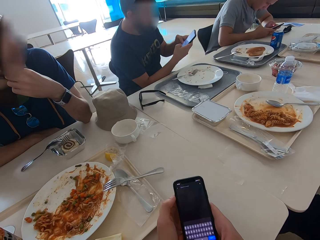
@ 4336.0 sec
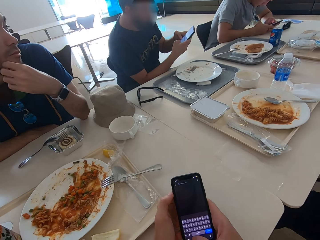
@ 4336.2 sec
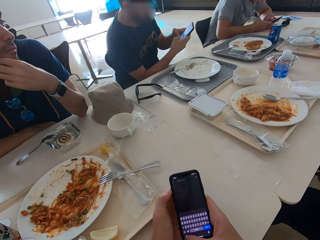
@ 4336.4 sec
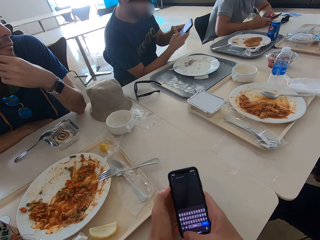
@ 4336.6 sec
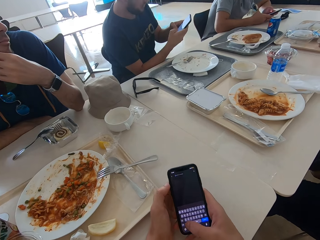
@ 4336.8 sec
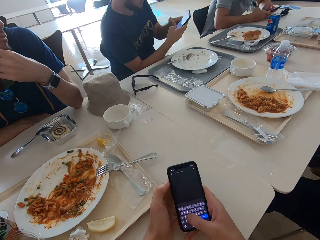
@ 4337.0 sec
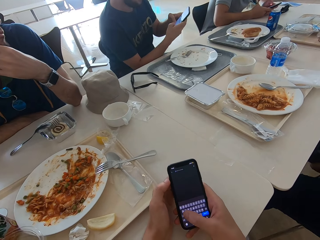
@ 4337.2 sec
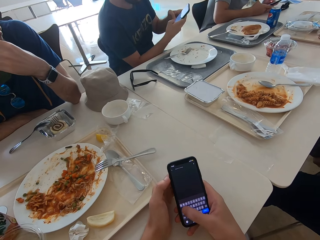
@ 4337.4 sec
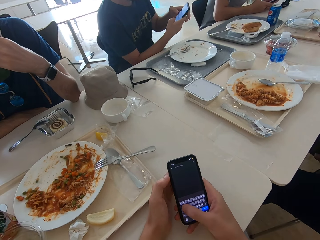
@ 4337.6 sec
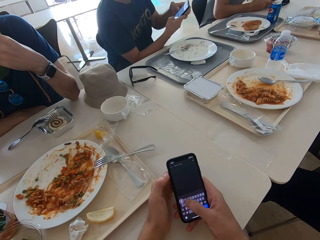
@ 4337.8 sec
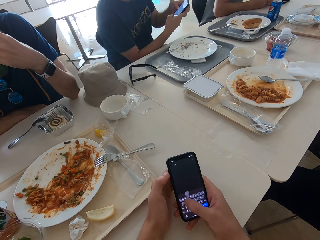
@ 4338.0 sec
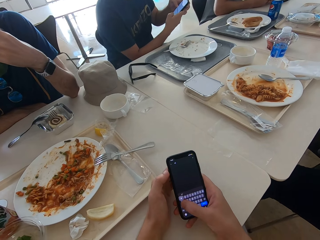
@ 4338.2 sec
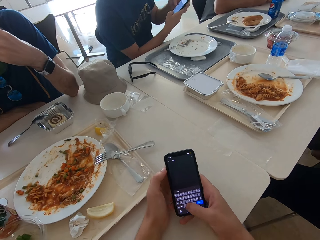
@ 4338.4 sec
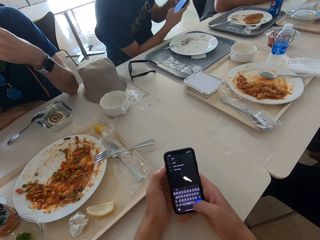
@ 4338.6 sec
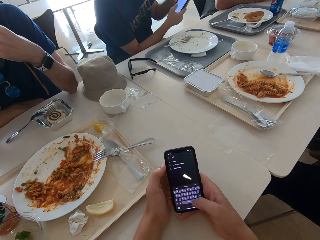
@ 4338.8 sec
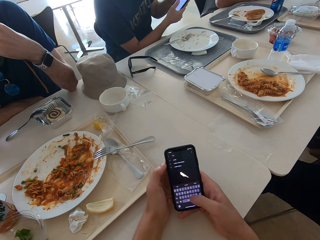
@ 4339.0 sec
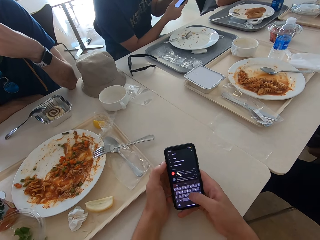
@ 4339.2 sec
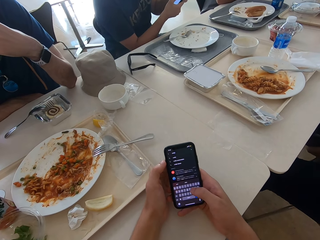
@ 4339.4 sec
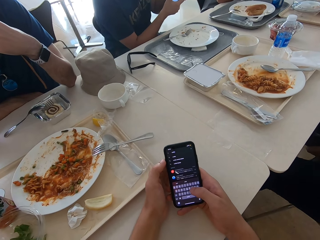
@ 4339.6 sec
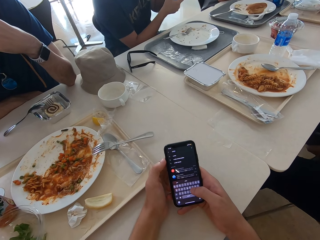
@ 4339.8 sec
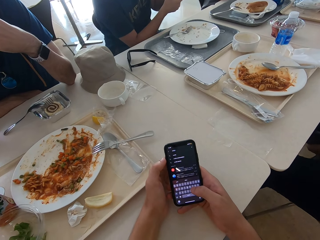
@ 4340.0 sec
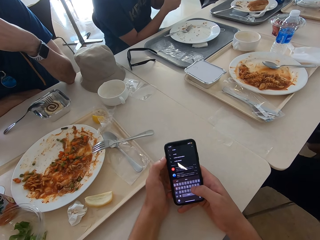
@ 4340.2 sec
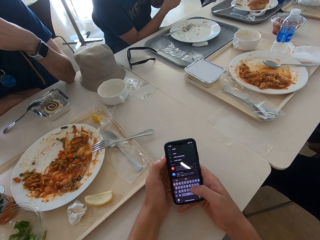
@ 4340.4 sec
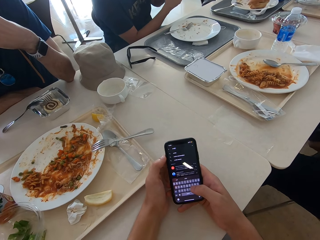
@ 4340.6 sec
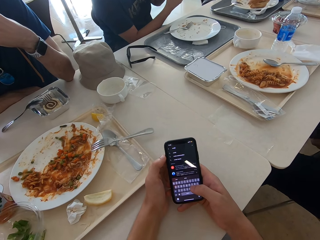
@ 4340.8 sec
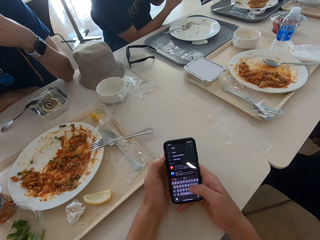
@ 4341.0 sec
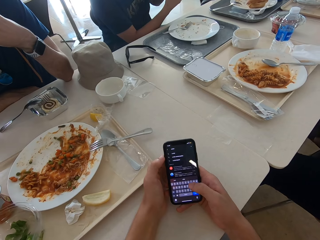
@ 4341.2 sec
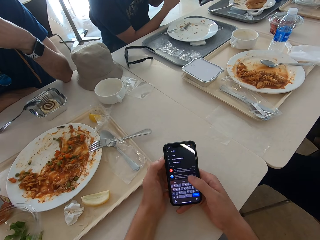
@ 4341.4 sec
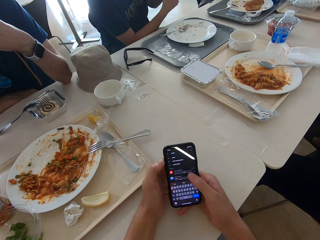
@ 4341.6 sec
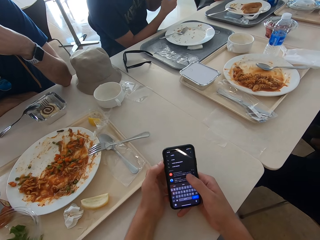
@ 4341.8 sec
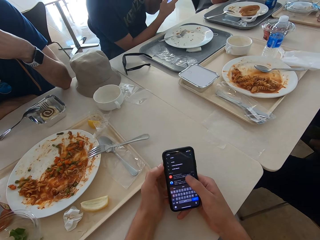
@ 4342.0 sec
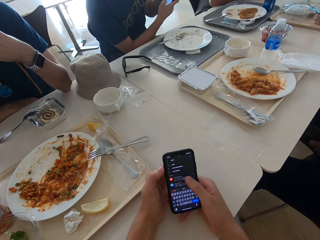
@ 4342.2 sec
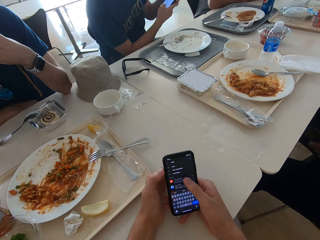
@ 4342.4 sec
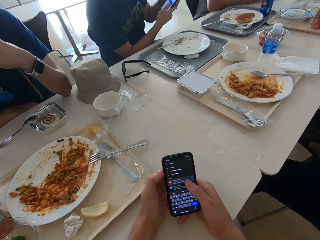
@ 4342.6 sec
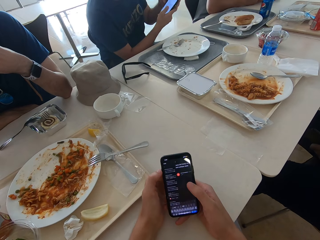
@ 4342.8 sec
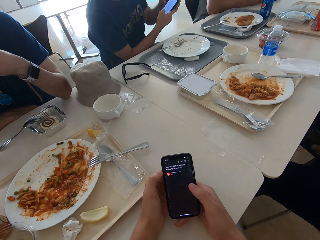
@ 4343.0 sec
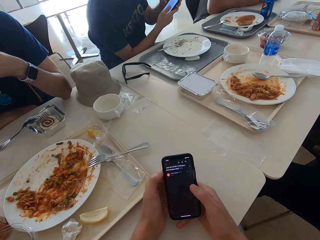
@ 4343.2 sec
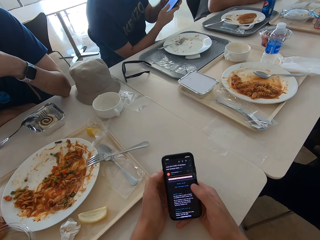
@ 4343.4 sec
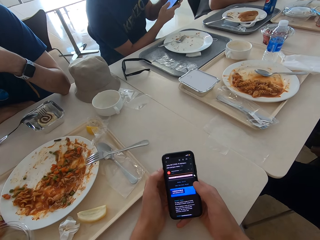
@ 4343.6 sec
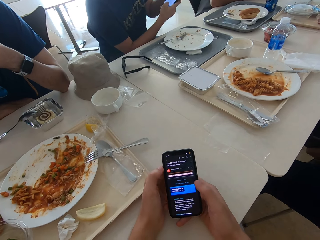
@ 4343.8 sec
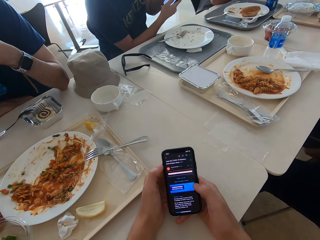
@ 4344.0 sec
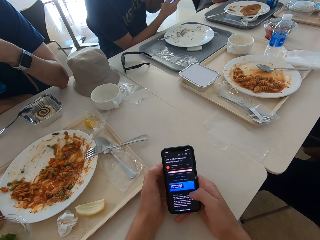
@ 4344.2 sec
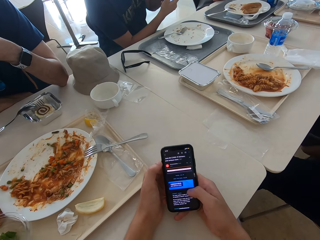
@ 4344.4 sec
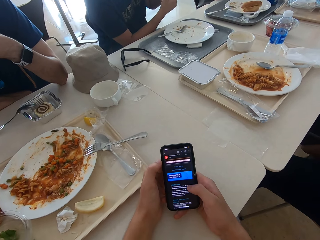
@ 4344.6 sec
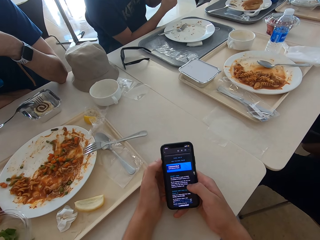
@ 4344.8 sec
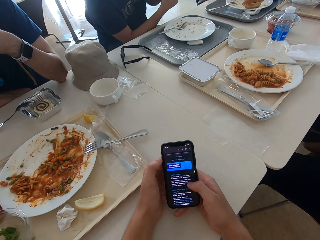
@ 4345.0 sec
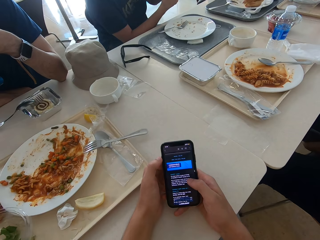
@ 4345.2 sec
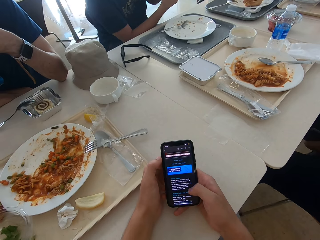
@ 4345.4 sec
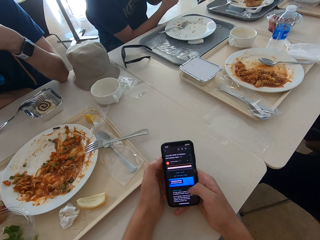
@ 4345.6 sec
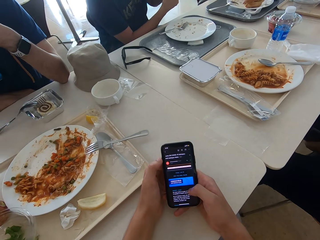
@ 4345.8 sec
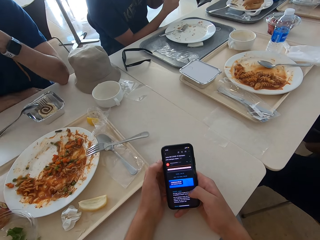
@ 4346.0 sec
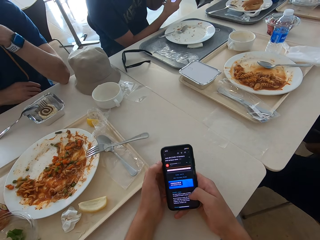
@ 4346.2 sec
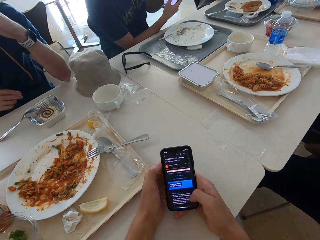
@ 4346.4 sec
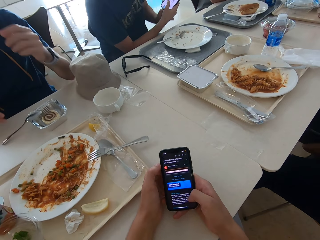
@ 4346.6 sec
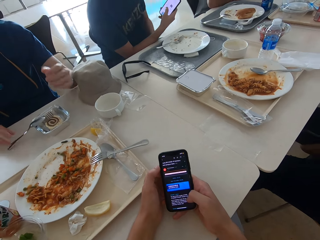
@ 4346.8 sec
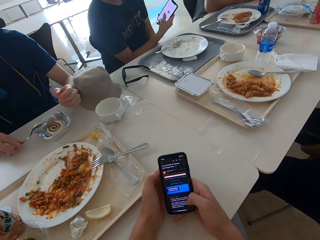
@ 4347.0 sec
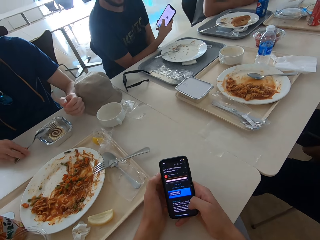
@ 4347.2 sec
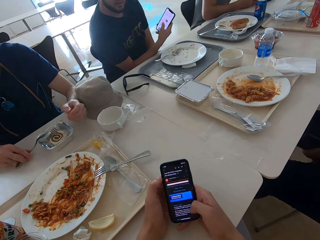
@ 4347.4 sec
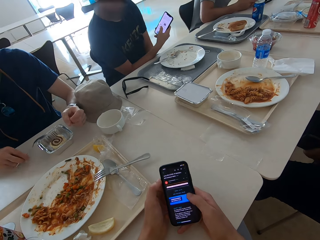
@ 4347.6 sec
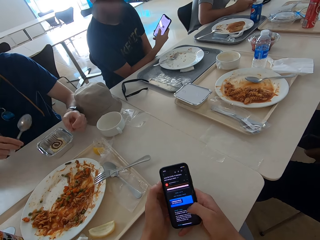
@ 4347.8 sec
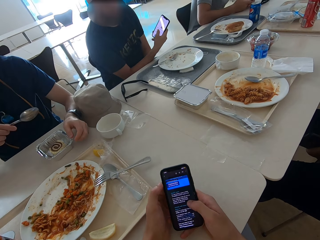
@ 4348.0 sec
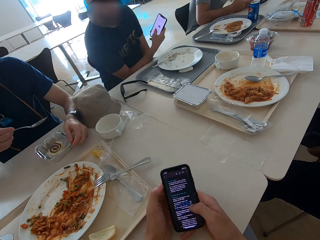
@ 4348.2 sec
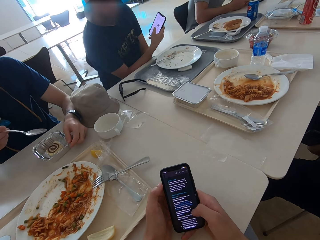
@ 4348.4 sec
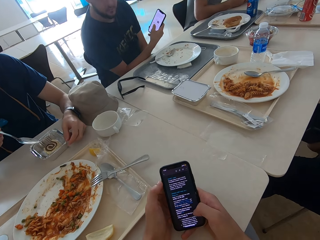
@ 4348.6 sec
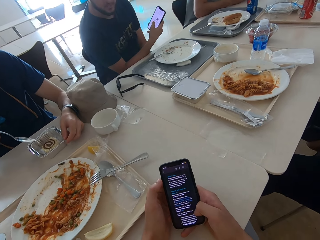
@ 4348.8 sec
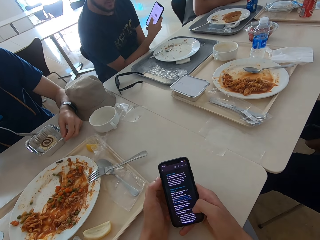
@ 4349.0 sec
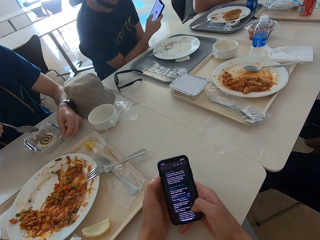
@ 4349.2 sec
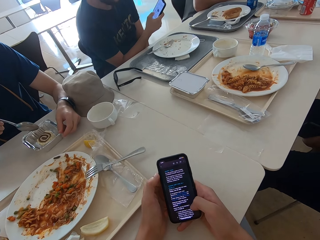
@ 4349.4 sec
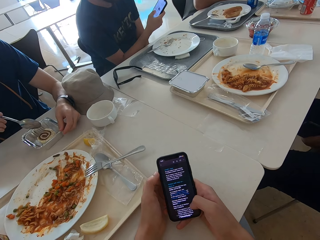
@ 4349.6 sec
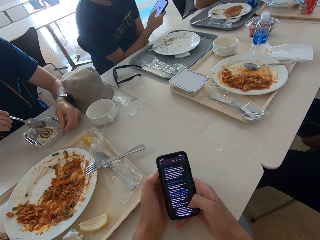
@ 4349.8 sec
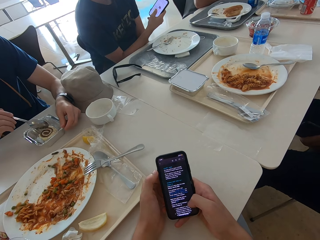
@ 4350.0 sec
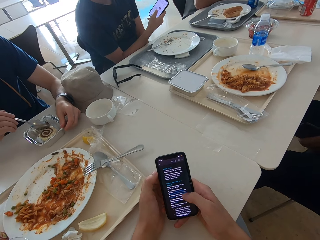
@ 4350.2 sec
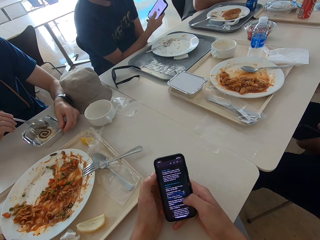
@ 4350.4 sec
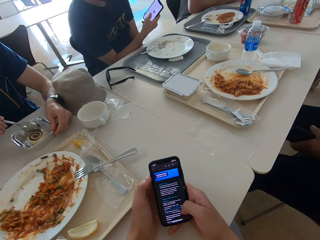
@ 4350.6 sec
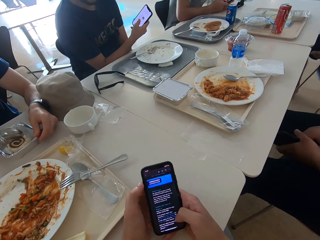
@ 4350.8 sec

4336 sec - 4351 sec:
A man moves a mobile phone. The camera wearer types on his phone's keyboard. He looks at a mobile phone and swipes on his phone's screen. Another man moves hands. A third man lowers hand. The second man takes a spoon and moves a dish on the table.

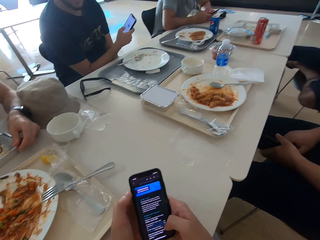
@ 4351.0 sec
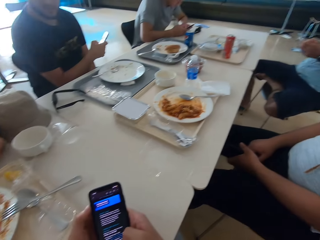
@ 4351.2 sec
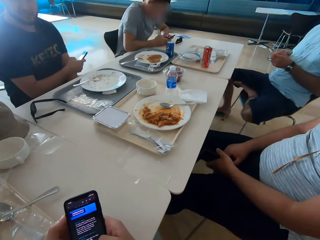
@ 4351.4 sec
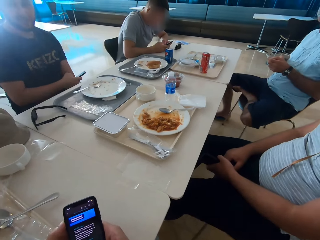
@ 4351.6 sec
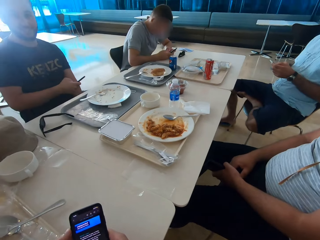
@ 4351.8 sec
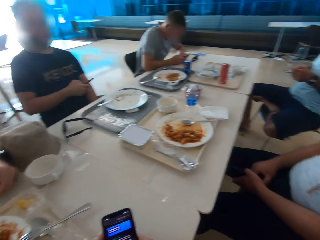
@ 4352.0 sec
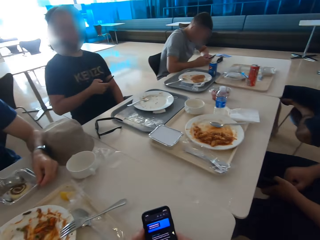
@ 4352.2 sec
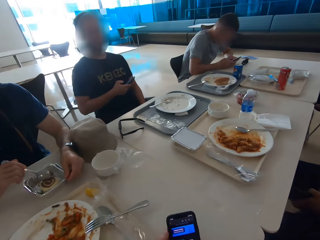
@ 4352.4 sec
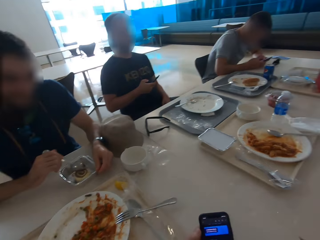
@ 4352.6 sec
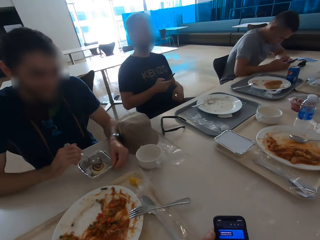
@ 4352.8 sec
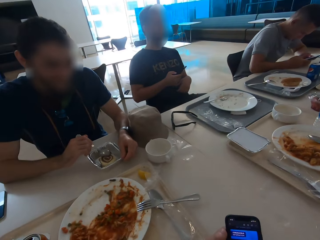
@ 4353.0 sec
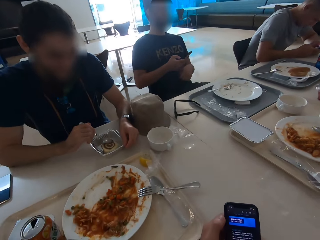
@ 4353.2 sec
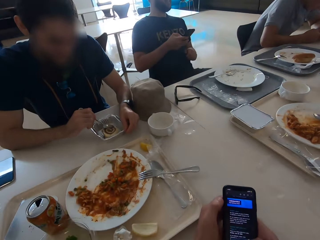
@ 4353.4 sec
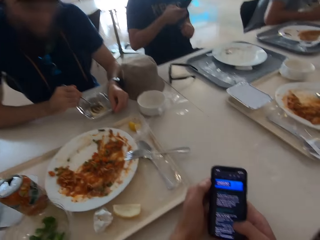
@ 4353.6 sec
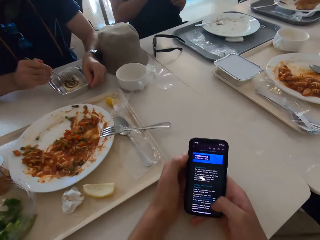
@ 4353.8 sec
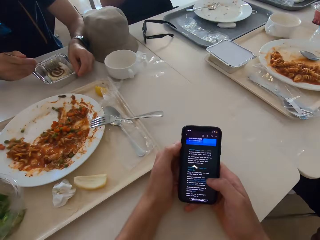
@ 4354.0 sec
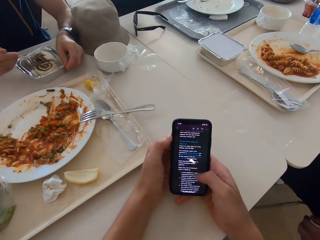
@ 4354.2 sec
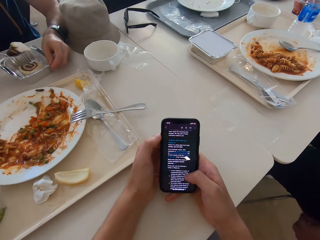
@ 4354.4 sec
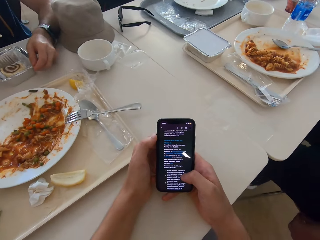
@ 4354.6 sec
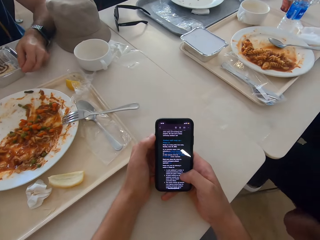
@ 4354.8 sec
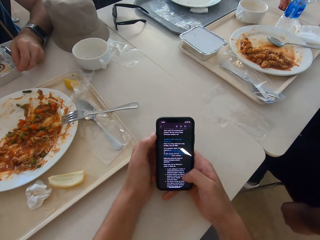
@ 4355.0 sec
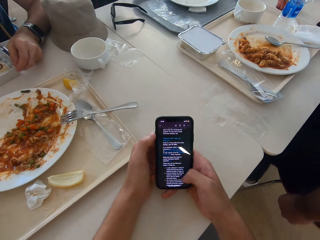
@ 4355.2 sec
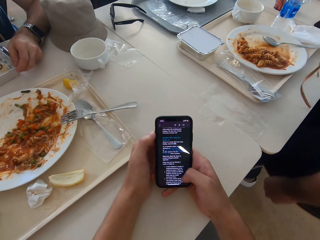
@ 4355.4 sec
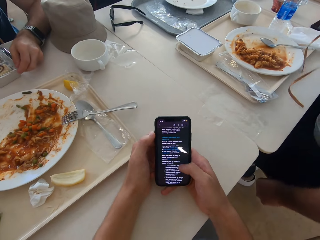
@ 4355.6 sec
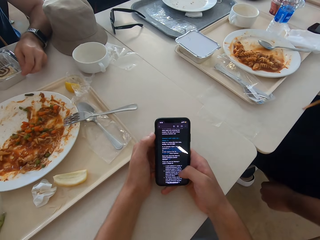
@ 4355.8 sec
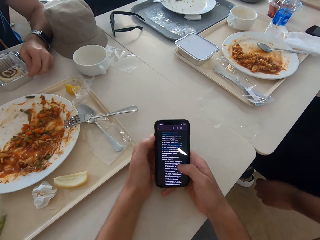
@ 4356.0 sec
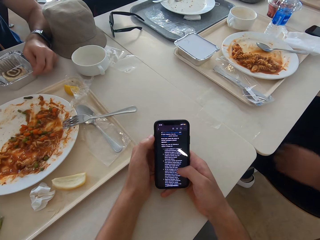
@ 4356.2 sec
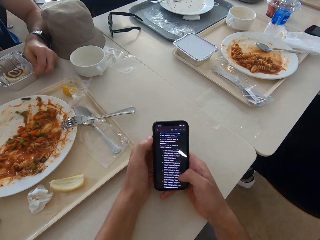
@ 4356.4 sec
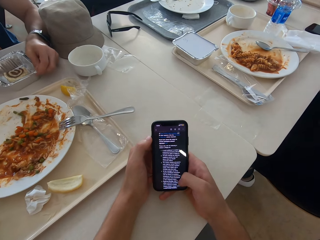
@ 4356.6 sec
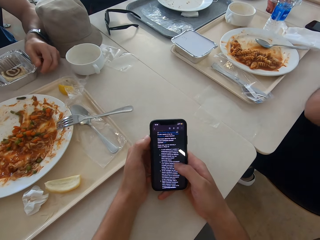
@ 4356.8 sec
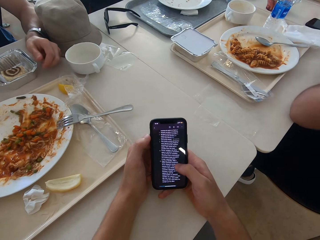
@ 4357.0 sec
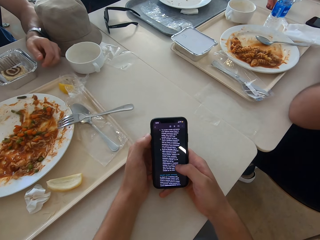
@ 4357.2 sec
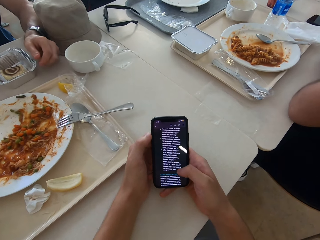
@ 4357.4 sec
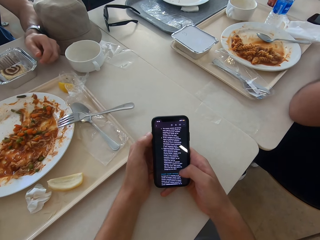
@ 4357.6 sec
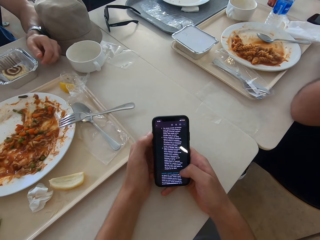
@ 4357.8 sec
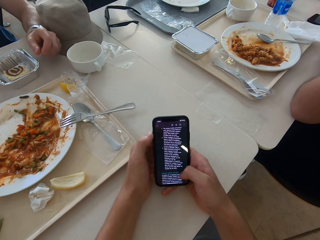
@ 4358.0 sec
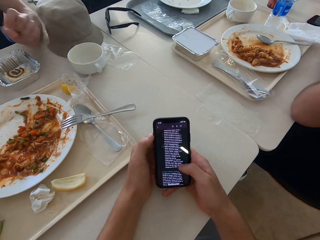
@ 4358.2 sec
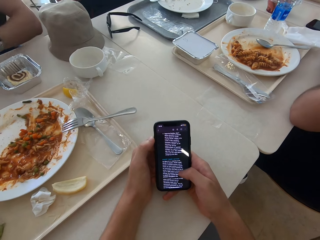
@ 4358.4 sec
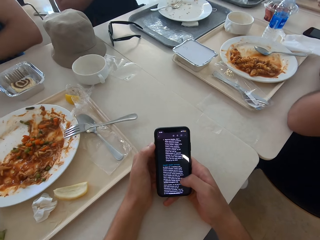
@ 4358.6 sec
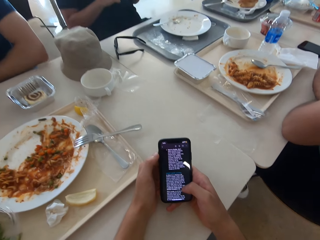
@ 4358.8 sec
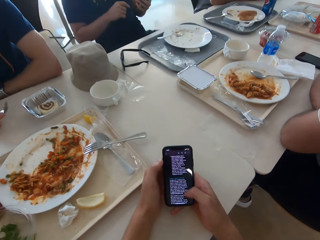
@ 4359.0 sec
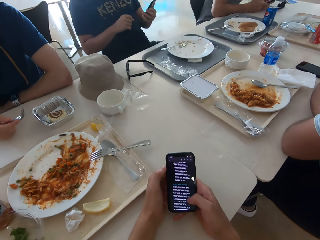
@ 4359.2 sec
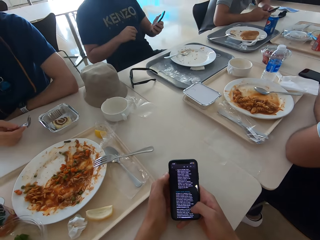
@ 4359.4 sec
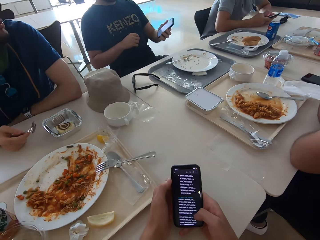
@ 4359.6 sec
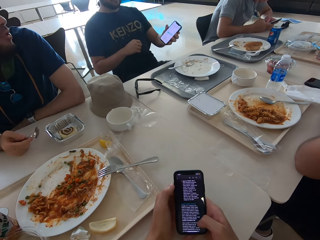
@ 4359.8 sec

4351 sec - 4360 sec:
A man sits close to another man. A third man moves backwards. The camera wearer looks around. A fourth man scoops a cake, a cinnamon roll, in a dish with a spoon. The third man moves hand. The camera wearer swipes on his phone's screen. The second man sits close to the camera wearer. The fourth man moves the dish on the table. The second man moves the chair forward and leans hand on the table. The fourth man moves hand. A fifth man operates a mobile phone.
